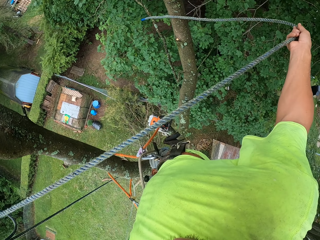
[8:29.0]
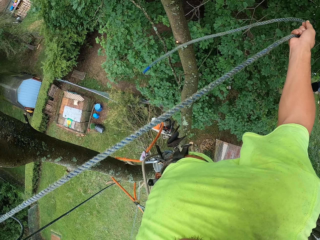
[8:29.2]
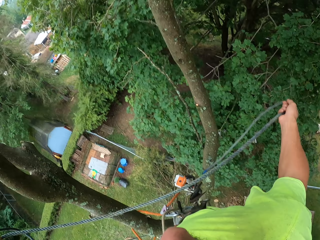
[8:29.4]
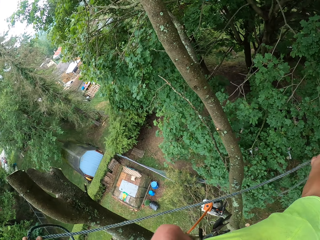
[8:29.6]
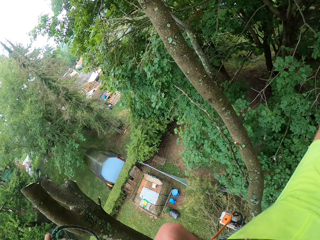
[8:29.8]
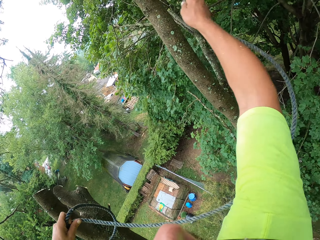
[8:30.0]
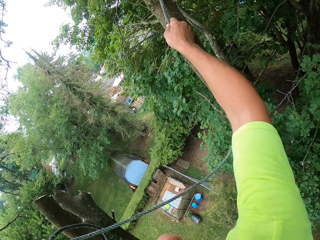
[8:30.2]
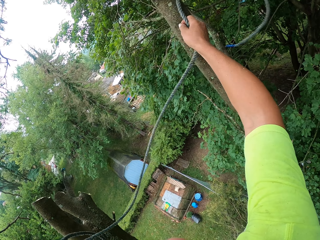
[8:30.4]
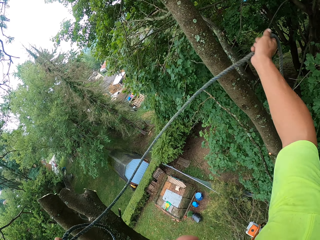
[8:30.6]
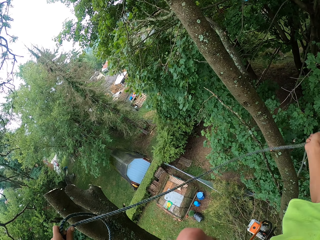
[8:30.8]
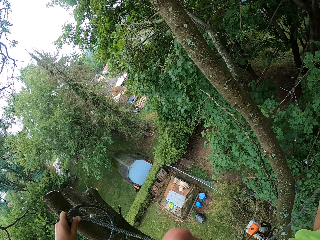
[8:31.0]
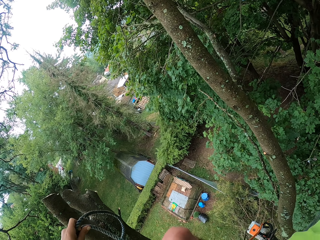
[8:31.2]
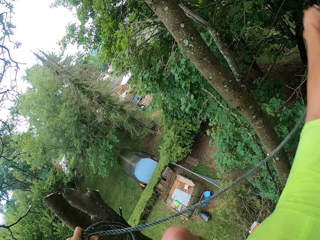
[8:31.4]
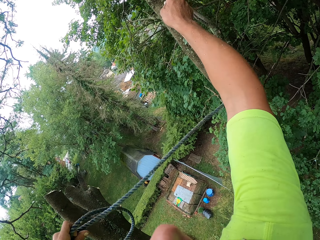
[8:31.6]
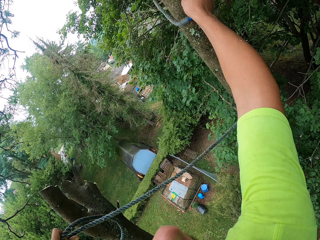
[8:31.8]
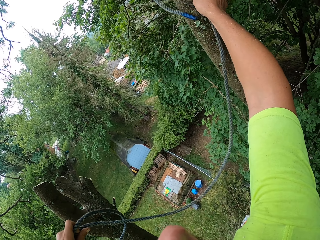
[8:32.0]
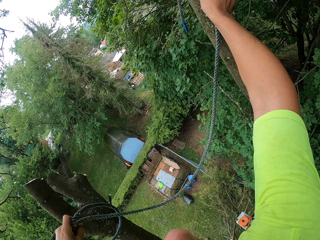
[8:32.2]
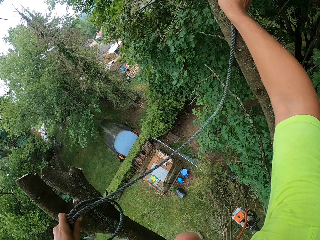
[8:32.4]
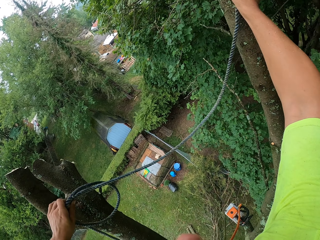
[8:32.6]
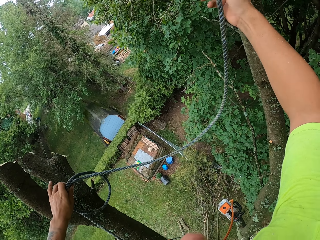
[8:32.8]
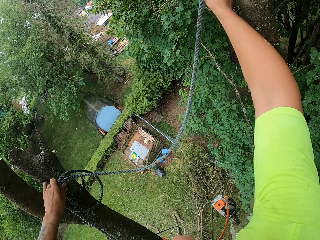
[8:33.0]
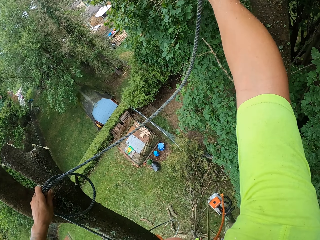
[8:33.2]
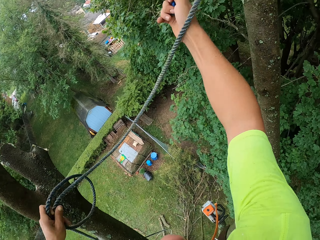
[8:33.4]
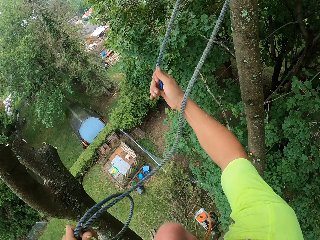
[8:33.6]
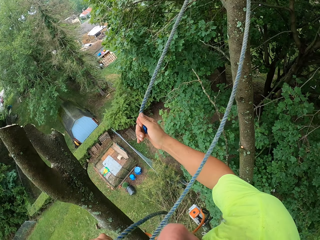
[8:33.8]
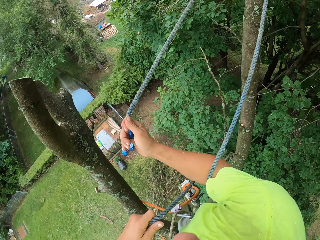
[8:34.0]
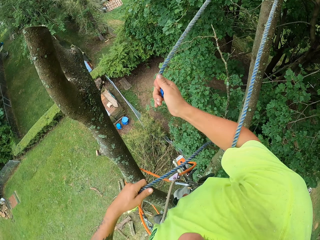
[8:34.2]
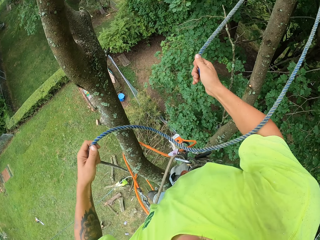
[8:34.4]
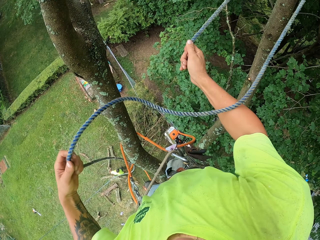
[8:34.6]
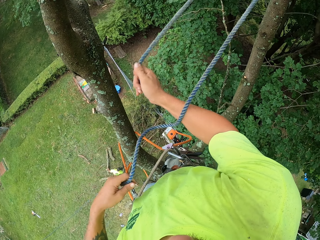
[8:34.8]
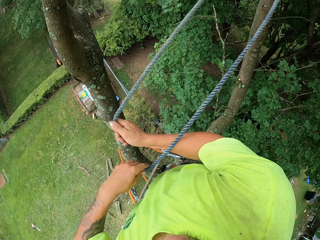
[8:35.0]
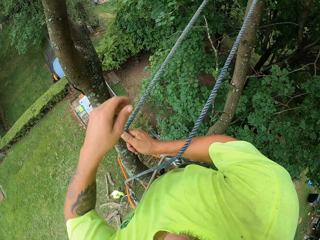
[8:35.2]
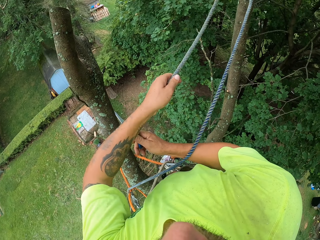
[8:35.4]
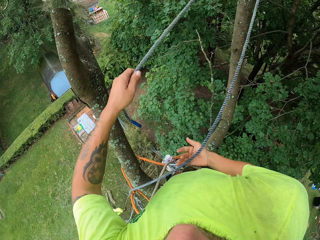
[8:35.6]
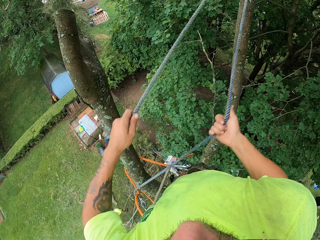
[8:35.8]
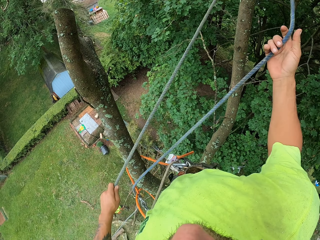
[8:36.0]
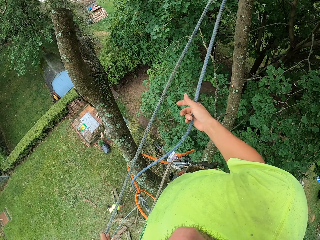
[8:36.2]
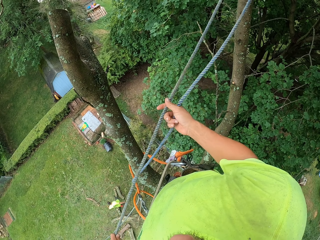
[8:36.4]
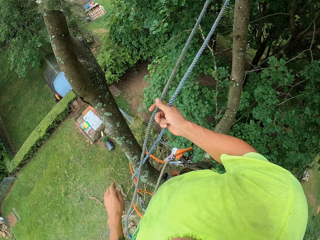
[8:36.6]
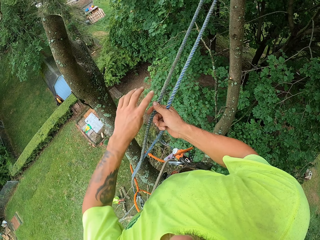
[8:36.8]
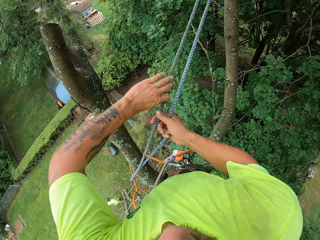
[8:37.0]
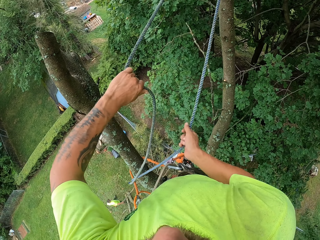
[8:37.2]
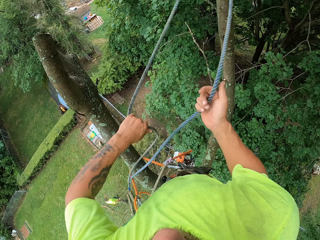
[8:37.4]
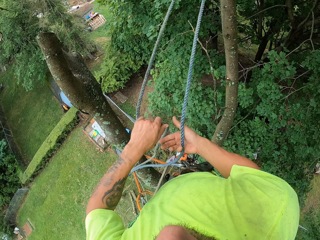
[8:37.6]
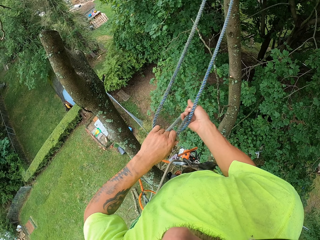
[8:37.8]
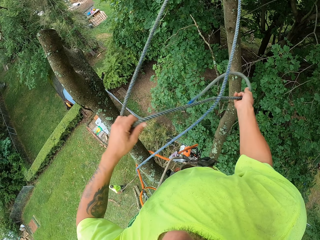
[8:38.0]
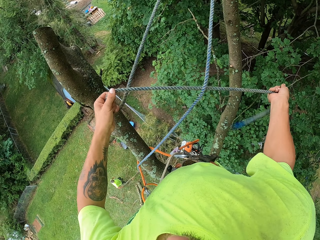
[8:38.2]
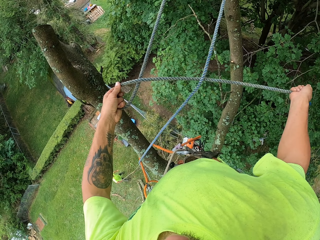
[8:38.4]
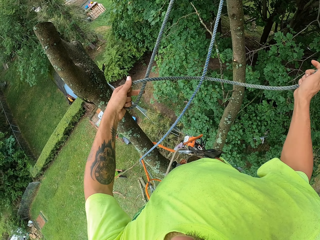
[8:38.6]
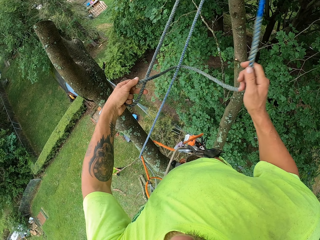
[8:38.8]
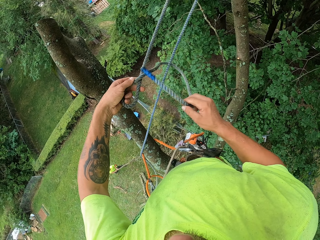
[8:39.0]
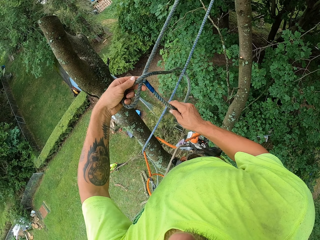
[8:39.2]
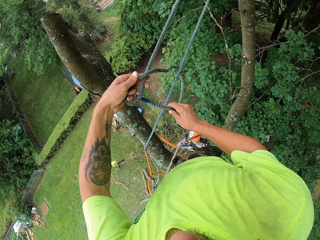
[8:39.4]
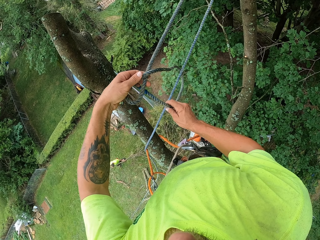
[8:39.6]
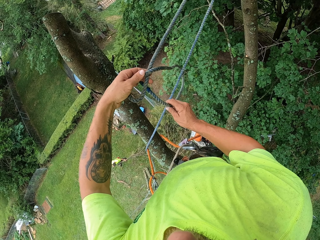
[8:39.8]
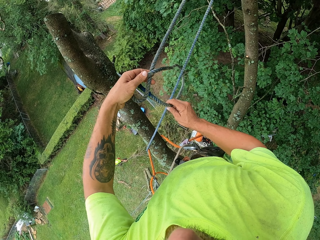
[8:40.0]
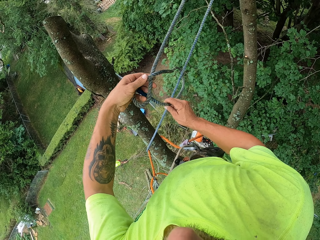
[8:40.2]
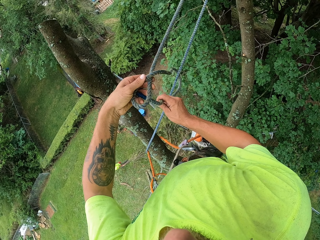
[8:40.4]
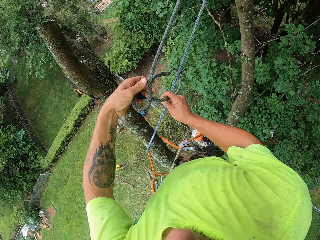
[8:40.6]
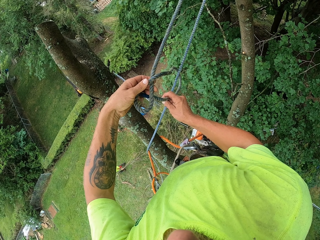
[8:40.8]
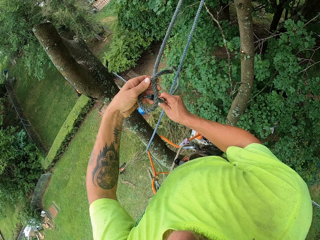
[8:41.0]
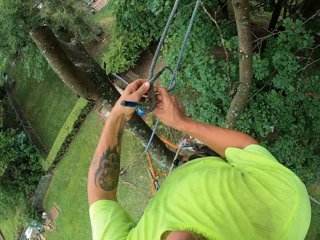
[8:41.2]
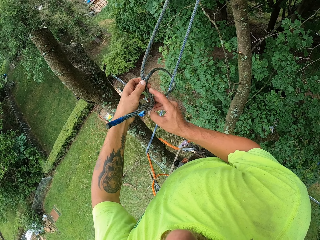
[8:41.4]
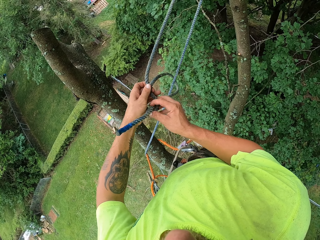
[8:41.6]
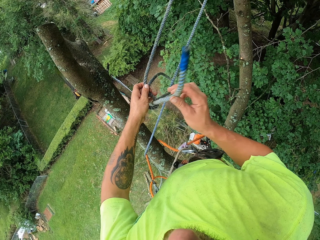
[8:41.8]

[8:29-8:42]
The camera wearer throws the rope to the tree. He throws the rope to the tree again. He pulls the rope. He ties the rope with both hands.

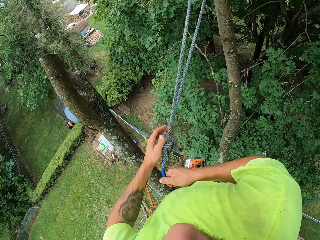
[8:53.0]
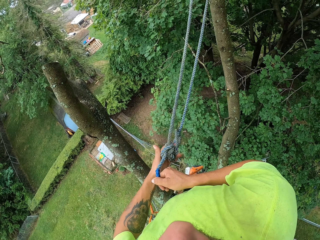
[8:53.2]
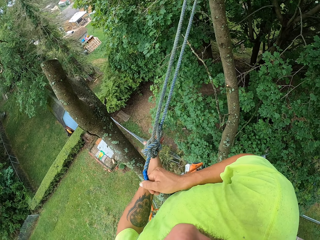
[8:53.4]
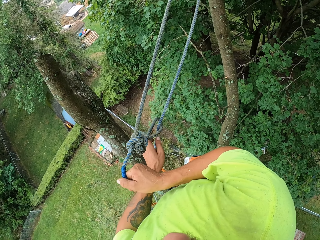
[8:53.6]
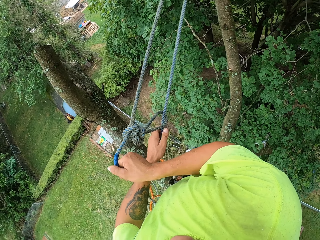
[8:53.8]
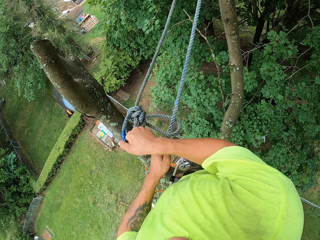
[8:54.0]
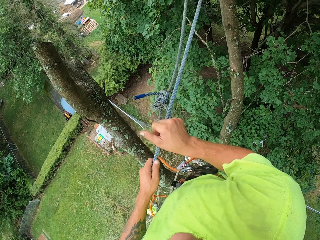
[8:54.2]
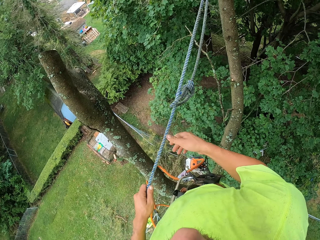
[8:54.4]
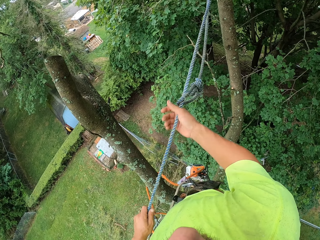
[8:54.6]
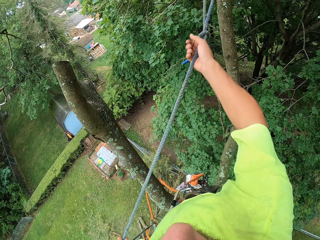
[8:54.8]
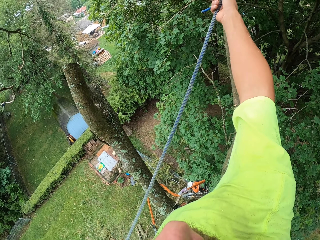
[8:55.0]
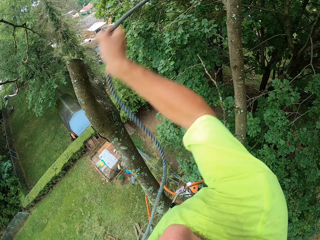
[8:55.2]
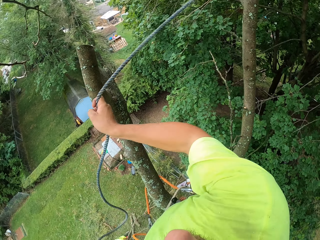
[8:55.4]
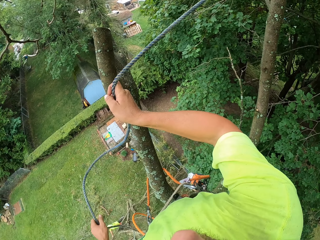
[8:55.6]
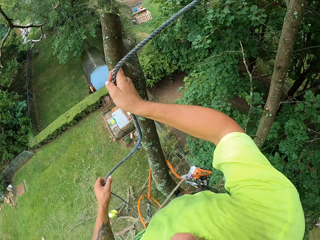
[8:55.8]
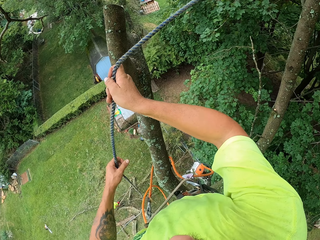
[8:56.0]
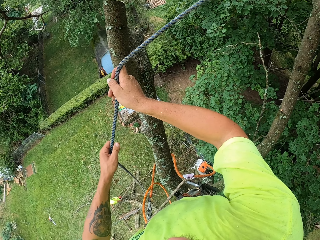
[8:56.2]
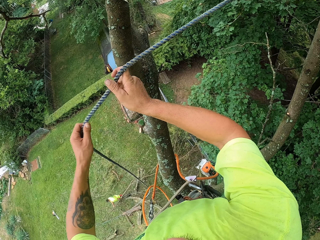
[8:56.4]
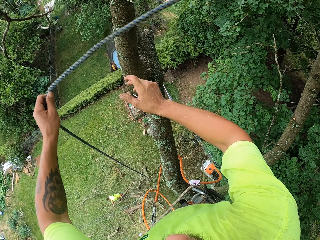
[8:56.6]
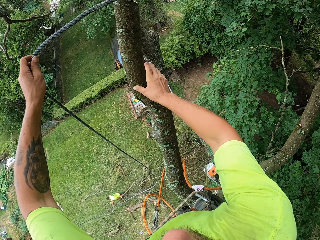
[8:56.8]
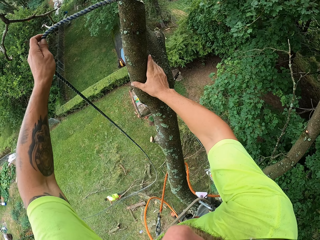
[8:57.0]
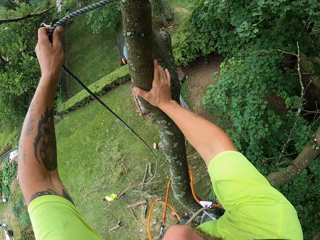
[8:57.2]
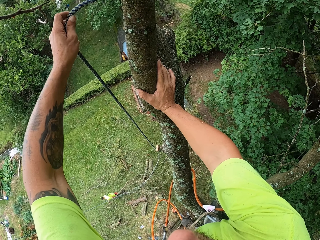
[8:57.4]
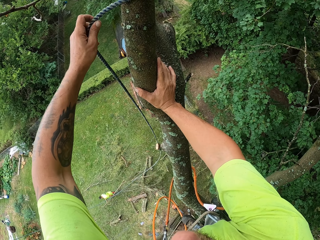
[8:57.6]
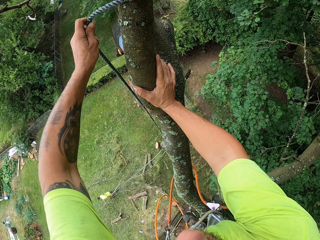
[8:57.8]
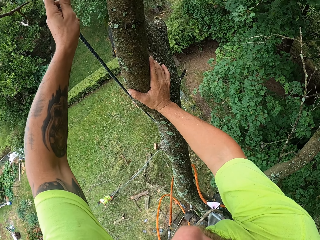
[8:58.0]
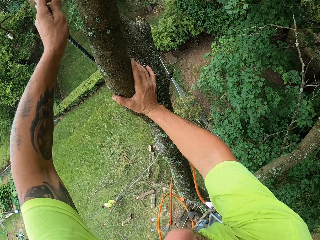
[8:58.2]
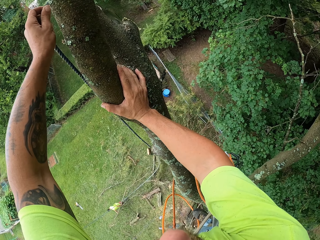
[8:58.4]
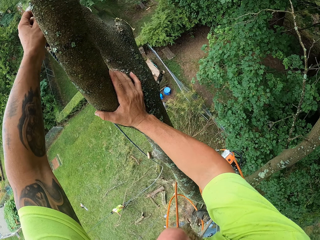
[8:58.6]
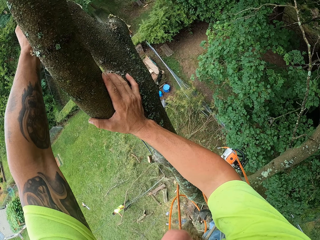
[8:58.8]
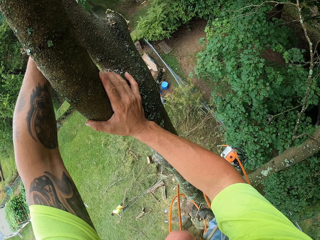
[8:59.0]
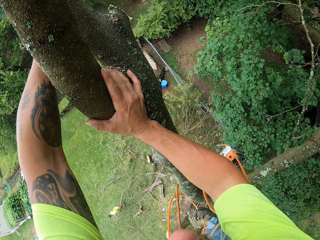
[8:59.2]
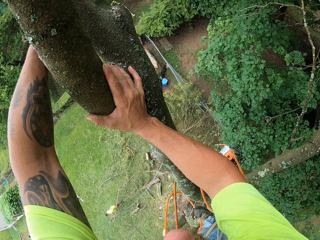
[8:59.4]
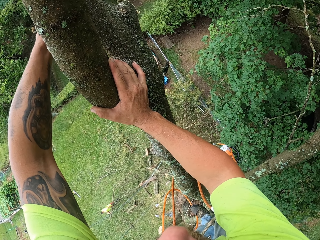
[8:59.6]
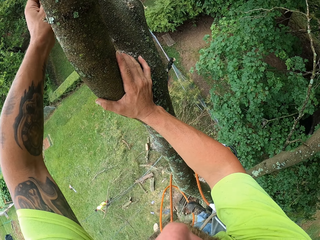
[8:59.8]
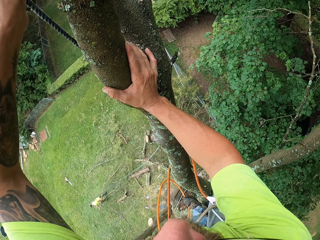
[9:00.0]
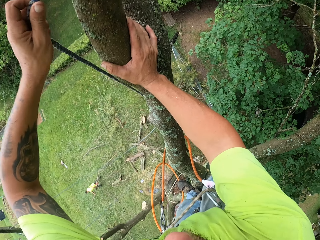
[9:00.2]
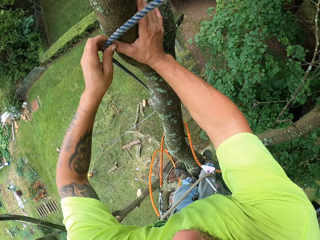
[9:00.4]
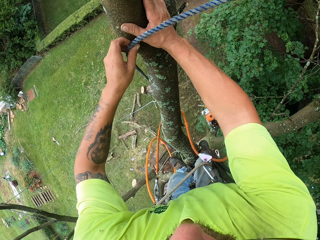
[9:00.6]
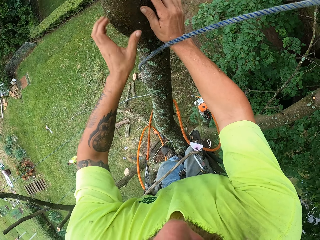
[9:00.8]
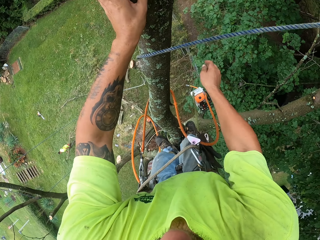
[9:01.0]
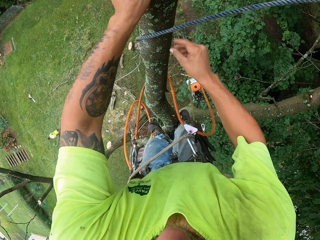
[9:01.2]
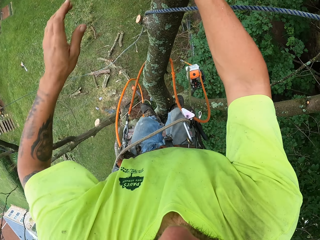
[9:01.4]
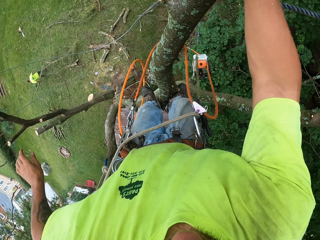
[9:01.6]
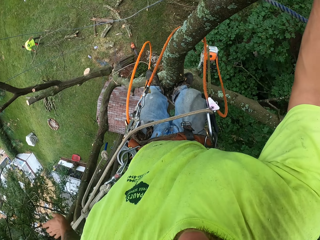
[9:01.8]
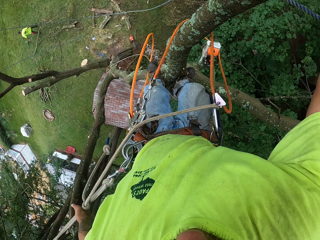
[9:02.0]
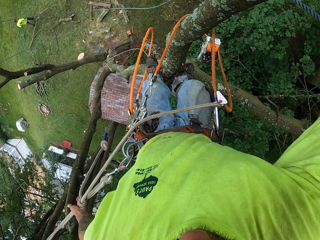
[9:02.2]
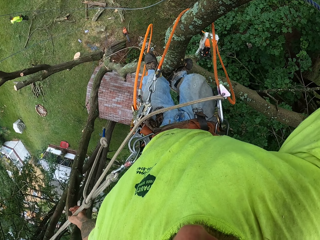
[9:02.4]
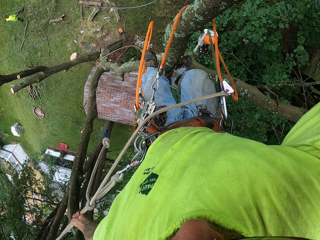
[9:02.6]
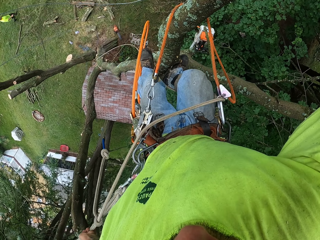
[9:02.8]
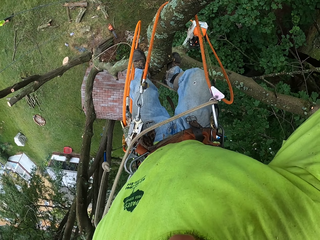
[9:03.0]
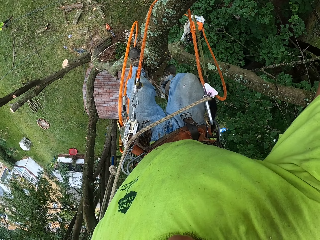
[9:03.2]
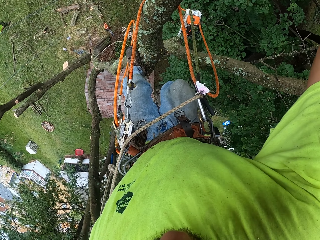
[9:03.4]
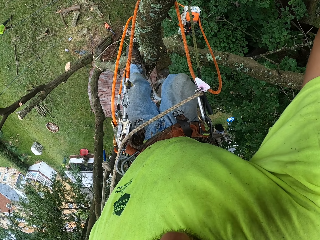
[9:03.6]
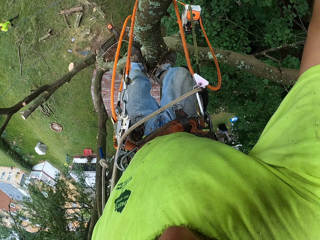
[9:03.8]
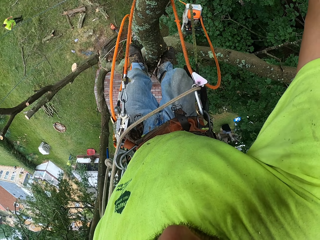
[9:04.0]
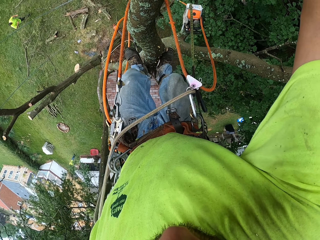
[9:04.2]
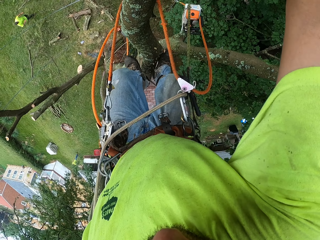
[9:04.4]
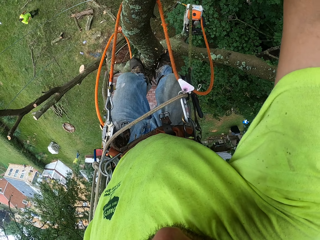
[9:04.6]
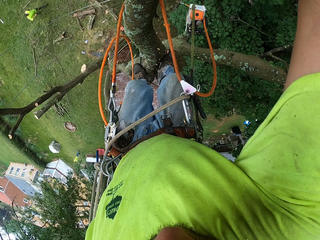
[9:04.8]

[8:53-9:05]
The camera wearer pulls the rope on the tree with both hands. He places his right hand on the tree. He drops the rope in his left hand. He touches the tree. He touches the rope on the tree with his left hand. He looks around. He drops from the tree in the garden.
